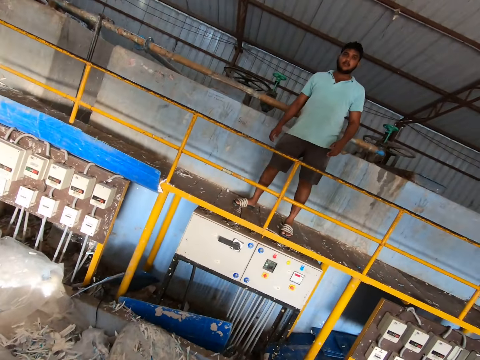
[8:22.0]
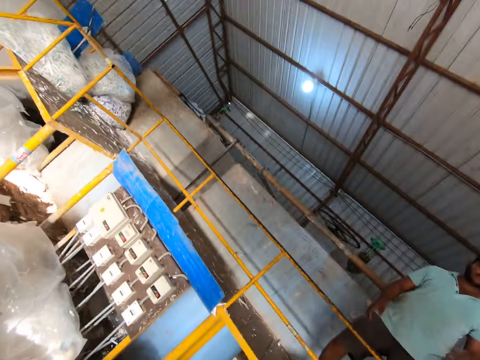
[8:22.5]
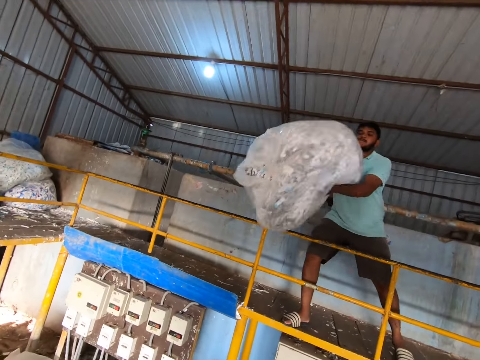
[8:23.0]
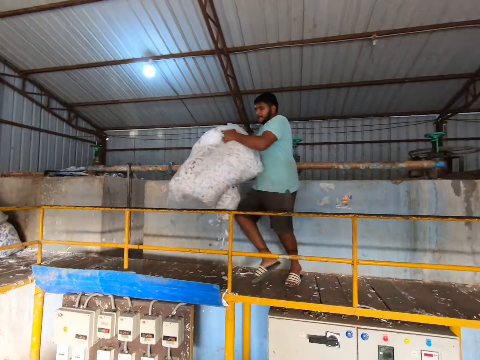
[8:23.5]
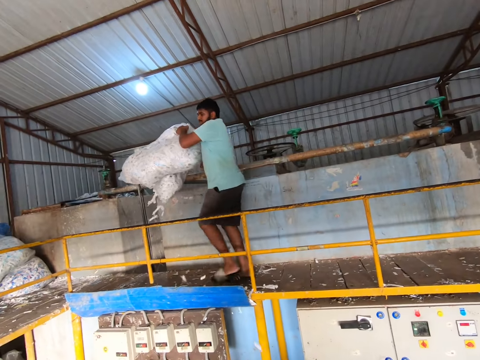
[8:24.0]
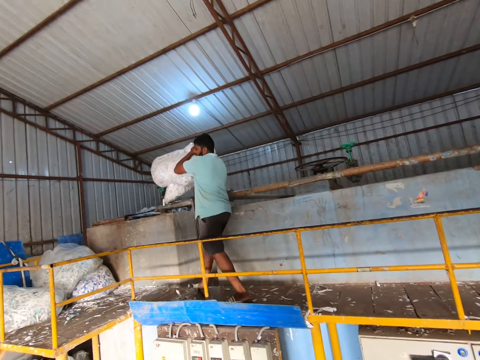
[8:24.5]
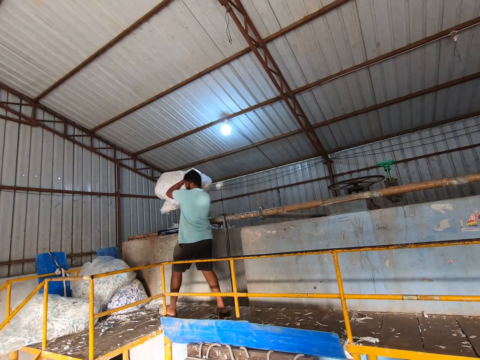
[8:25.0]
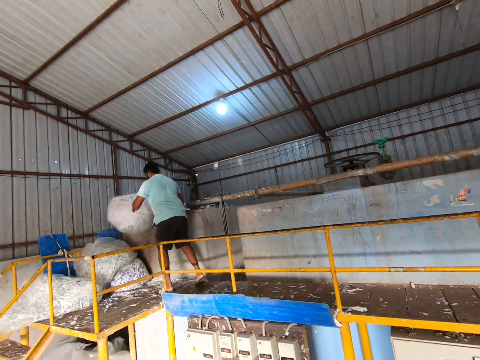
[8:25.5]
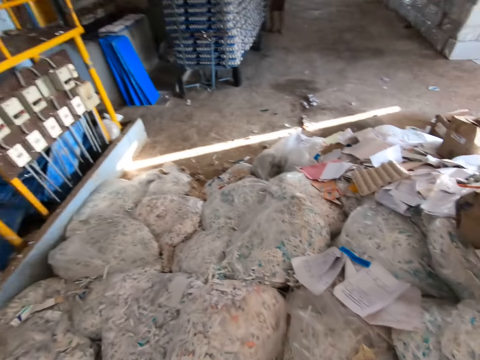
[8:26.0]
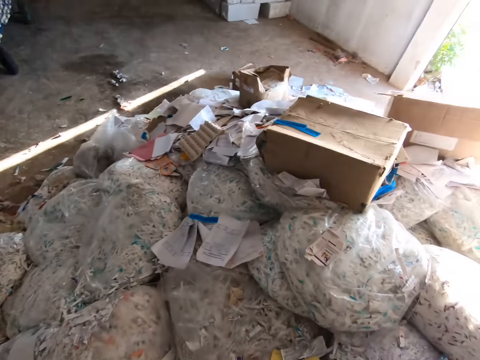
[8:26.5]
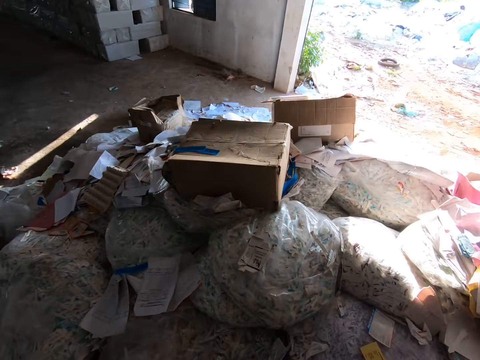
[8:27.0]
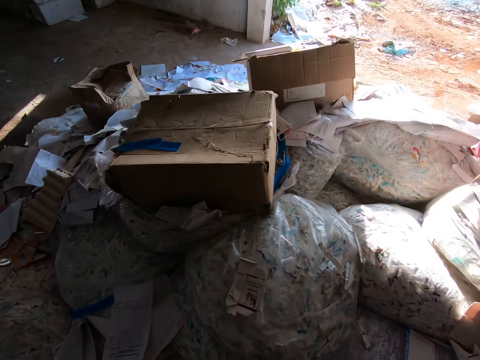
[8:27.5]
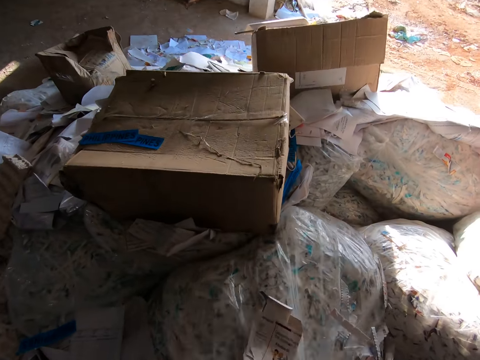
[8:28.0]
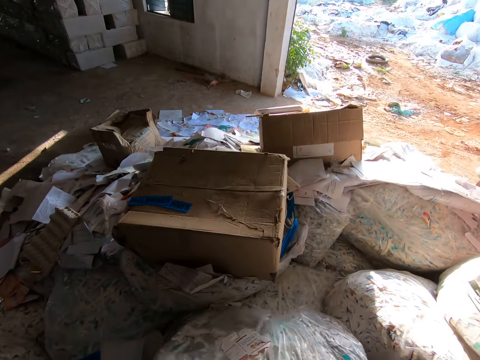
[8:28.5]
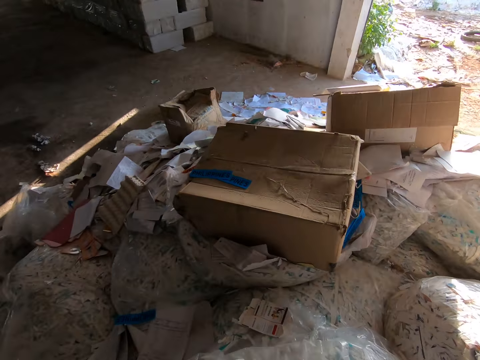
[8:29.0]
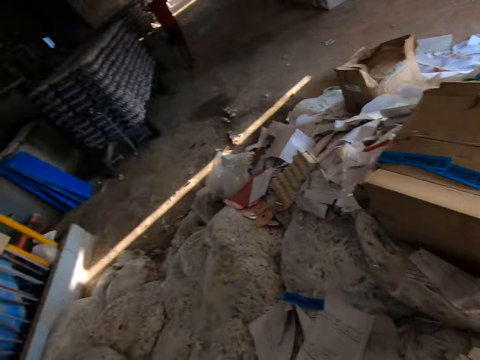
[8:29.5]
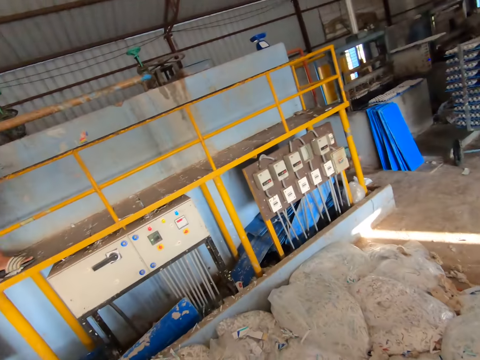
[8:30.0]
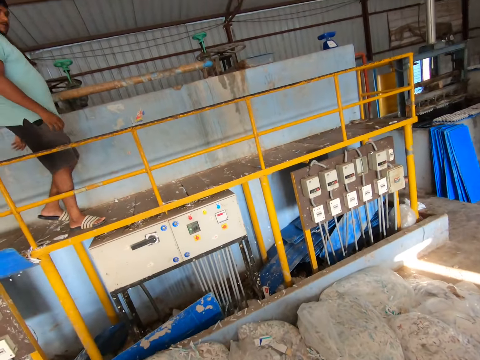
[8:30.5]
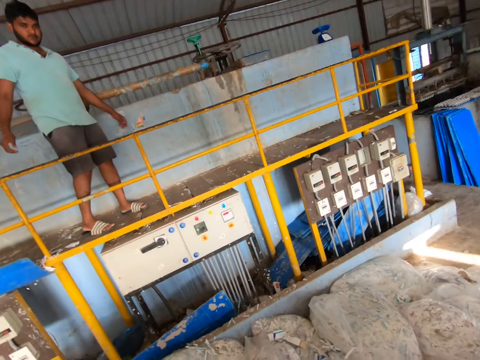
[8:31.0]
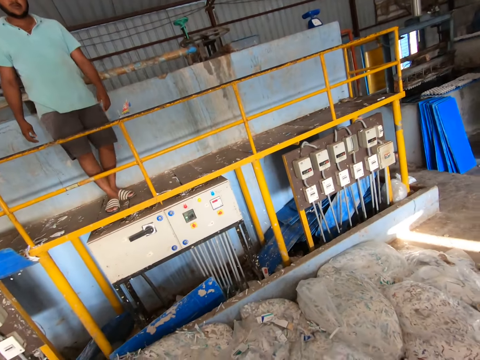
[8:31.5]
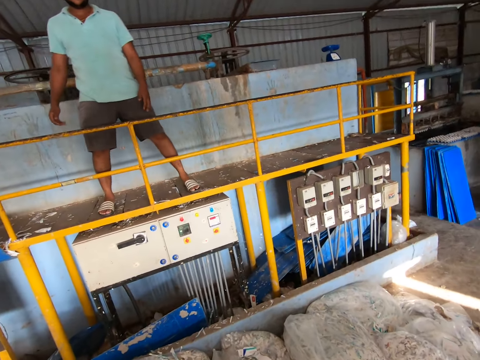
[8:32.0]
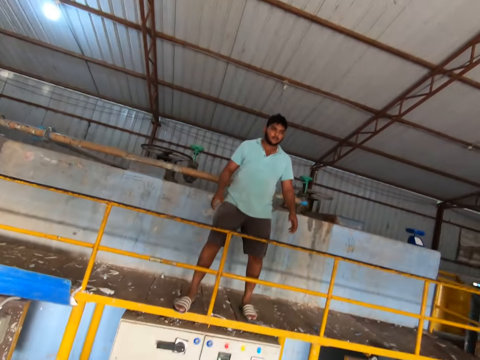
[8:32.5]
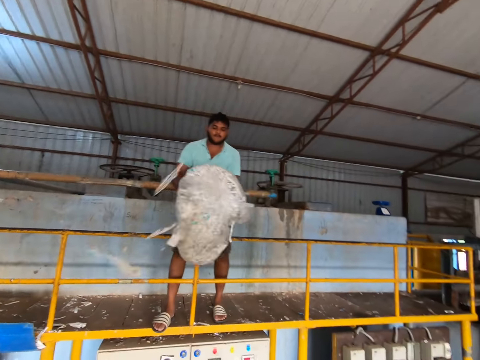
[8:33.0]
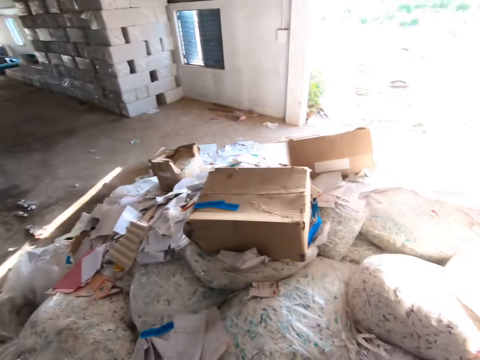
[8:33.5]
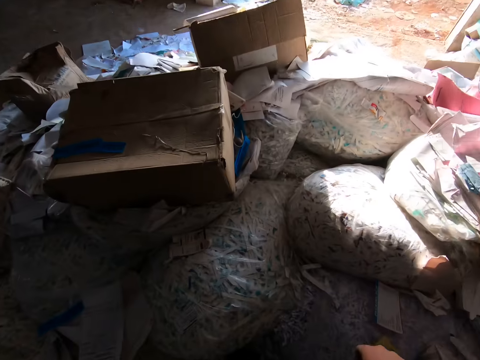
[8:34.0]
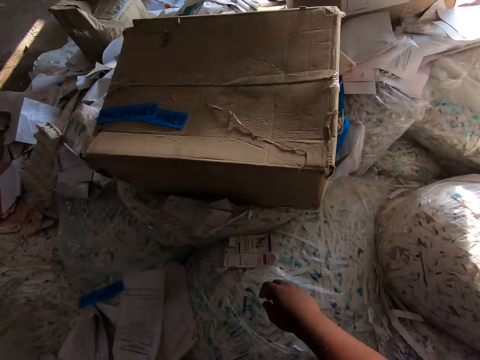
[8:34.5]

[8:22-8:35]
The camera wearer throws the bag of shredded papers to a man with both hands. The man catches the bag of shredded papers. The man places the bag of shredded papers in both hands on the floor. The camera wearer picks the bag of shredded paper from the floor with his right hand. He throws the bag of shredded papers to the man with both hands. The man catches the bag of shredded papers.

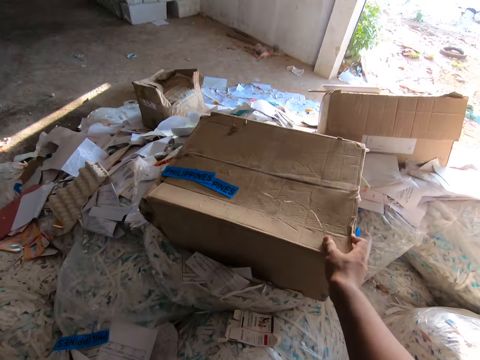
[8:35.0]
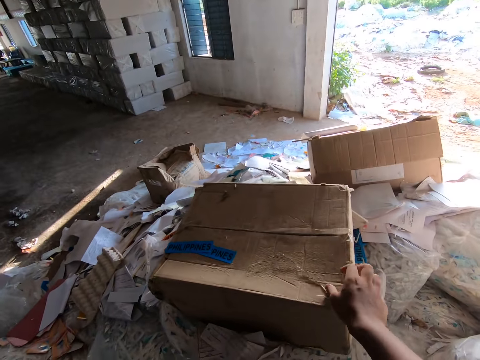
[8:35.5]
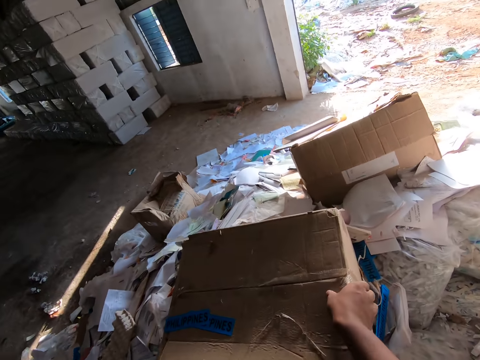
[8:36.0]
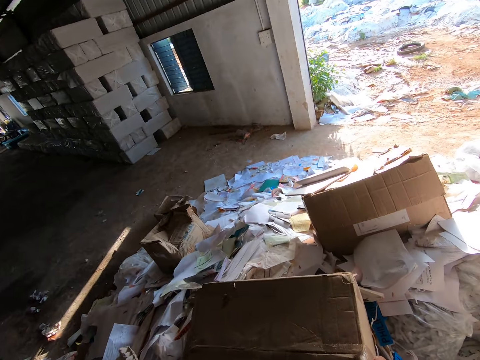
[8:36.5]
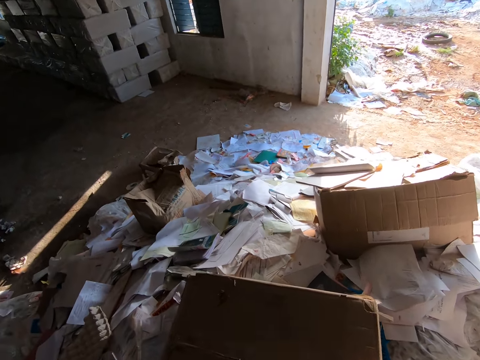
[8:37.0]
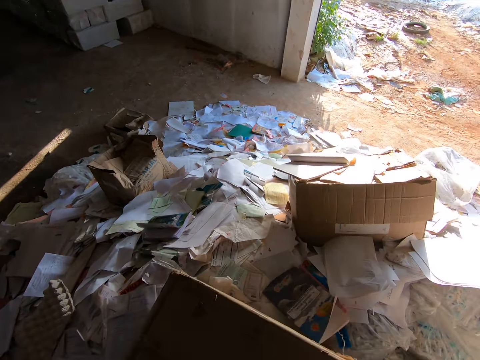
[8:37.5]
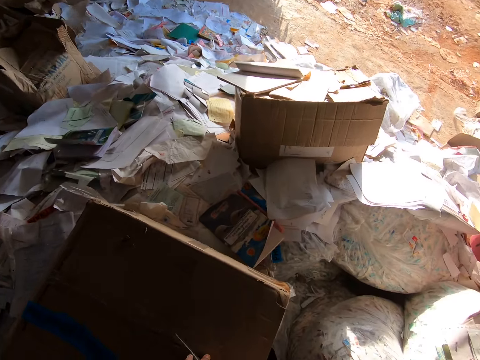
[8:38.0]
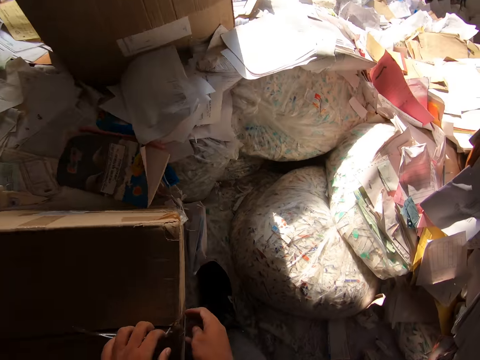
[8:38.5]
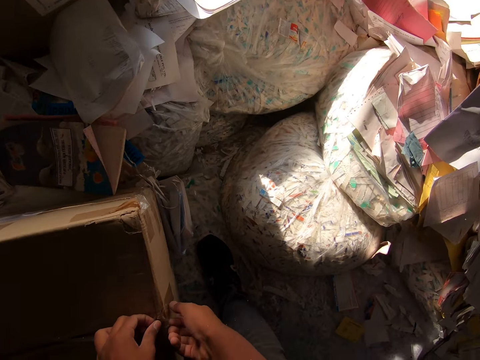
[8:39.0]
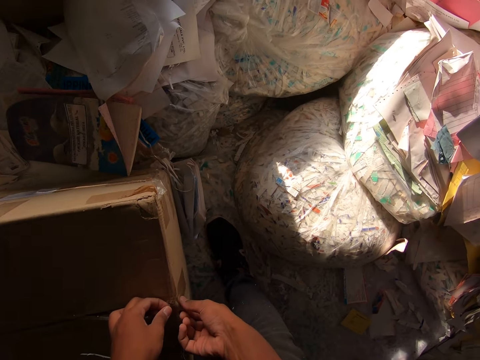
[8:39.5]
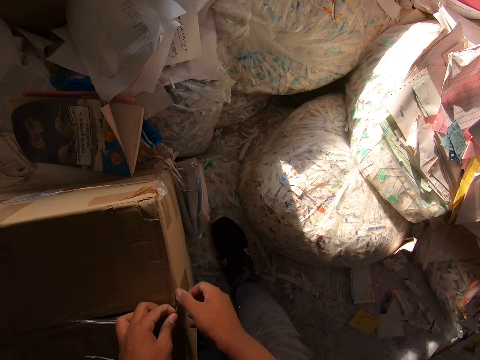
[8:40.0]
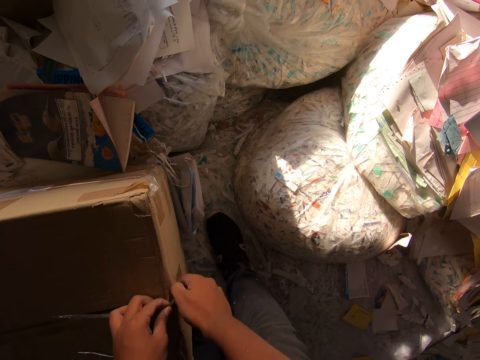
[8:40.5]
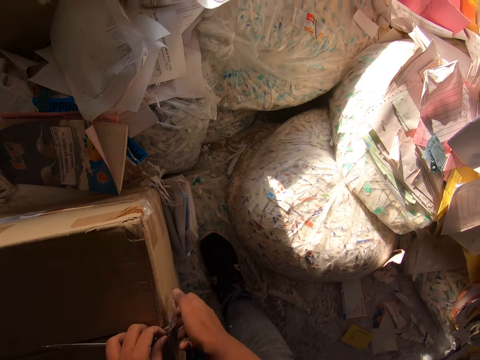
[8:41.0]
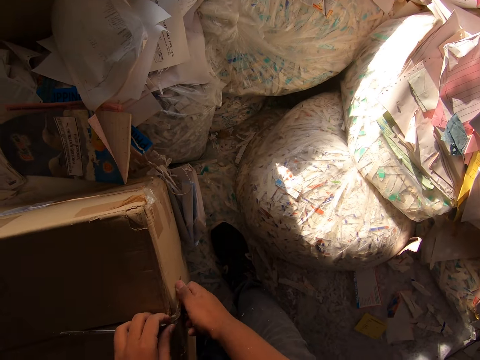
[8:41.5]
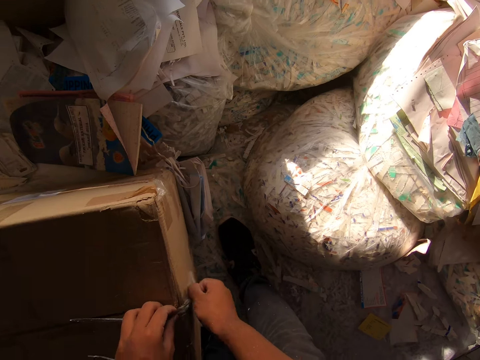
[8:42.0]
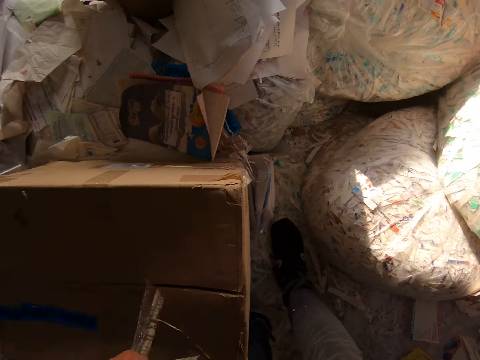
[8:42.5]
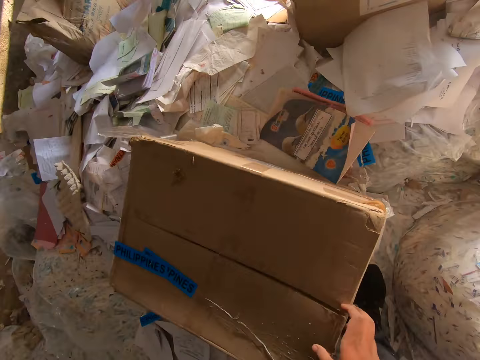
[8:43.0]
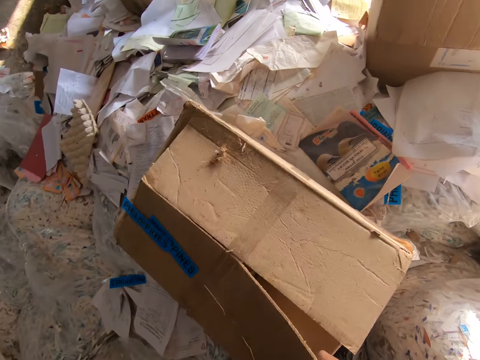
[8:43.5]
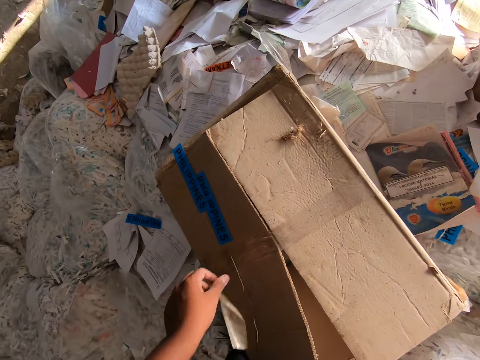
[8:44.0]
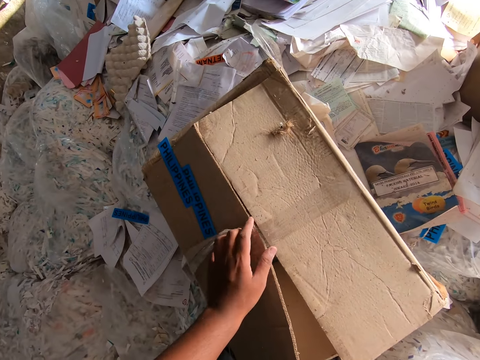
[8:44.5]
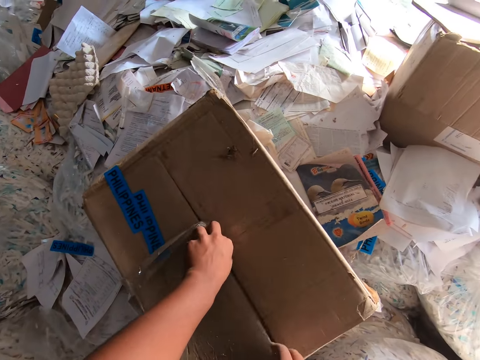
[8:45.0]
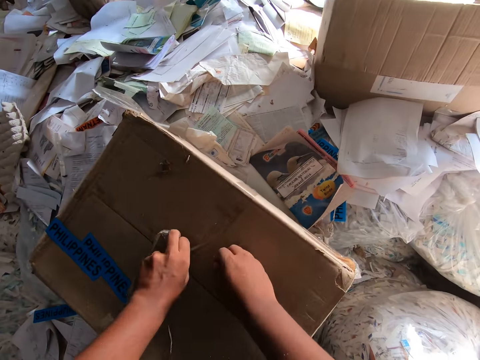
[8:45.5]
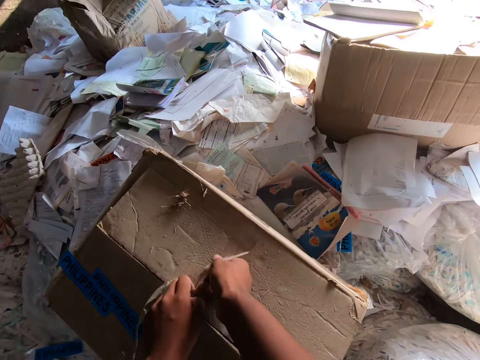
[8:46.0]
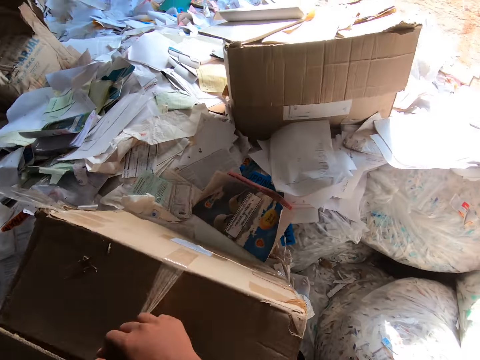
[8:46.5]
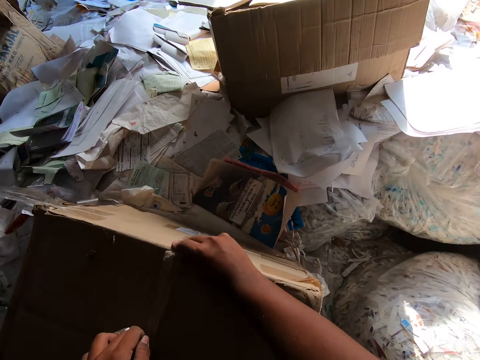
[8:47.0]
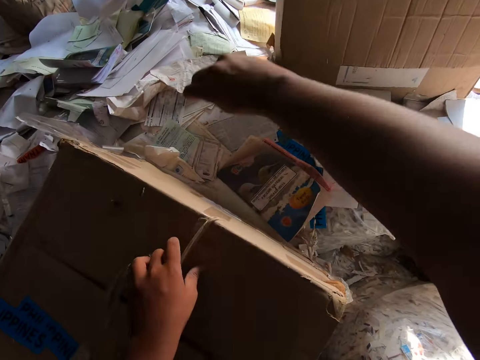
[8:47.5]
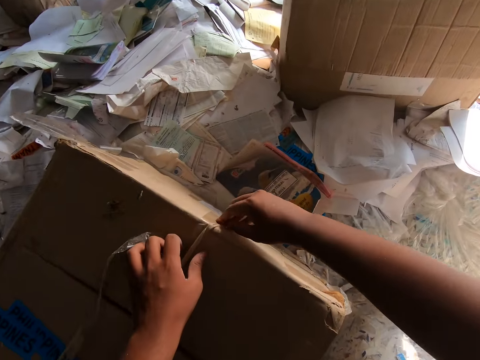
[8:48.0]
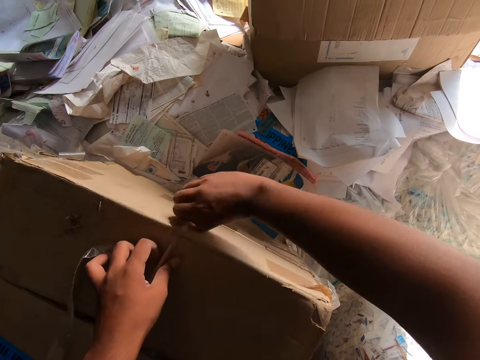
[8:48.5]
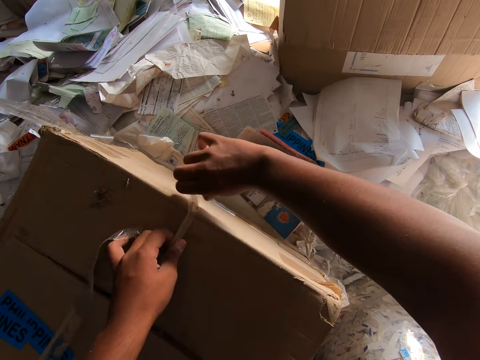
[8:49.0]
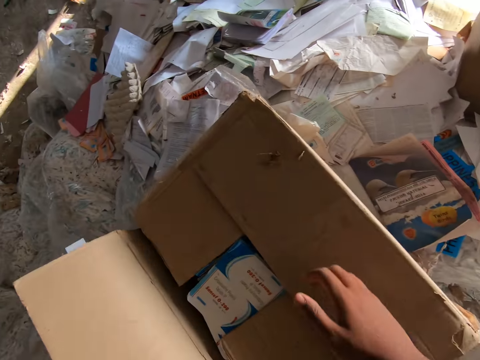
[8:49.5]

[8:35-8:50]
The camera wearer places his right hand on a box on a bag of shredded paper. He holds the box. He opens the box with his right hand. He rips a tape on the box with both hands. He opens the box with his right hand. He rips the tape on the box with his left hand. He rips the tape on the box with both hands.
